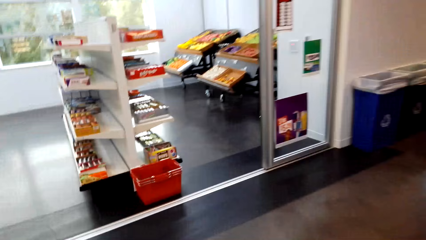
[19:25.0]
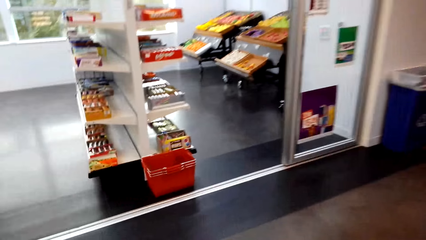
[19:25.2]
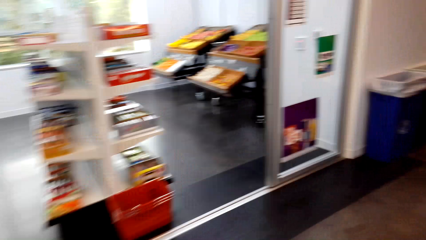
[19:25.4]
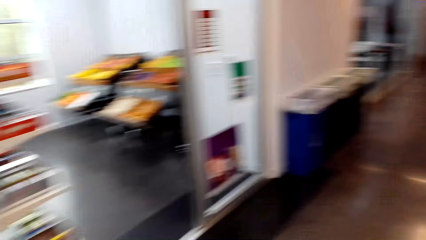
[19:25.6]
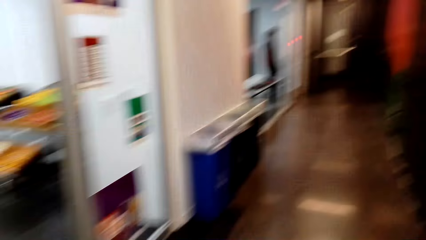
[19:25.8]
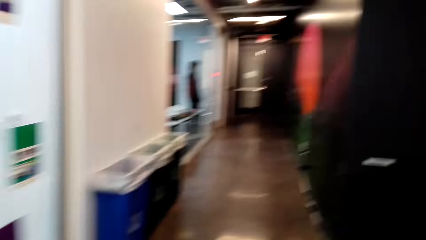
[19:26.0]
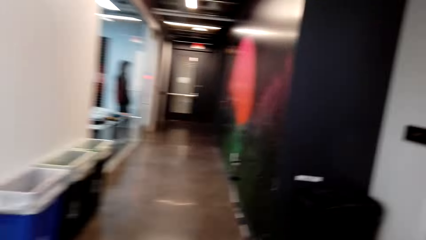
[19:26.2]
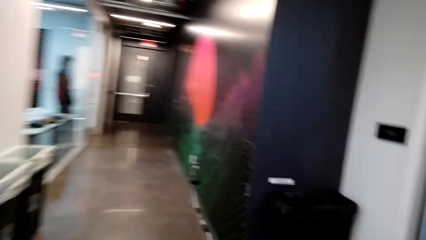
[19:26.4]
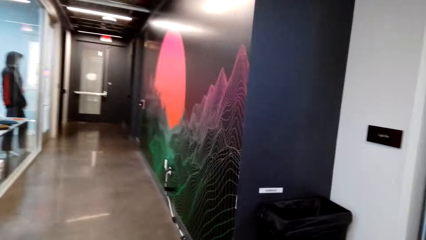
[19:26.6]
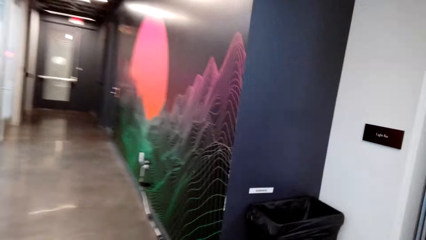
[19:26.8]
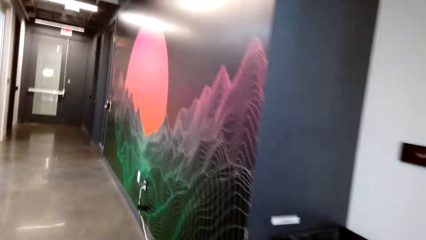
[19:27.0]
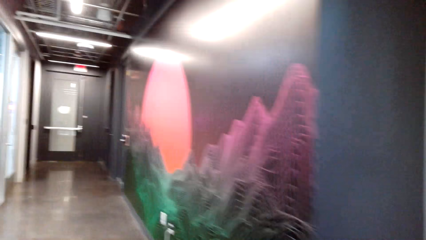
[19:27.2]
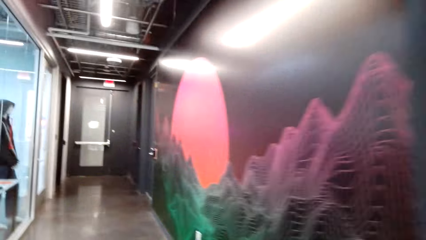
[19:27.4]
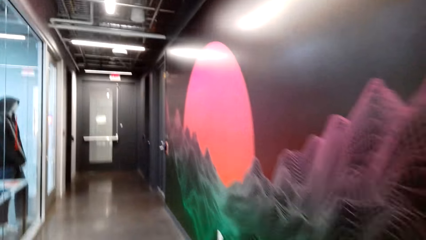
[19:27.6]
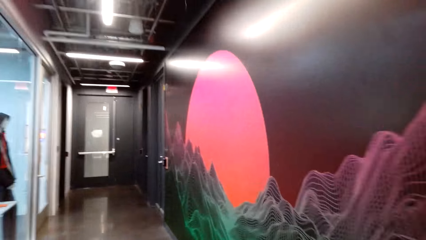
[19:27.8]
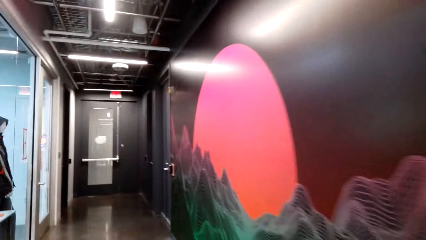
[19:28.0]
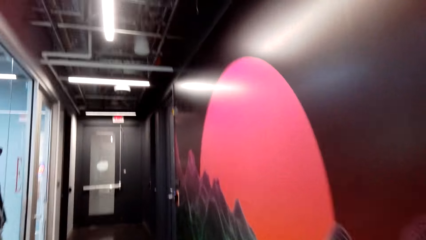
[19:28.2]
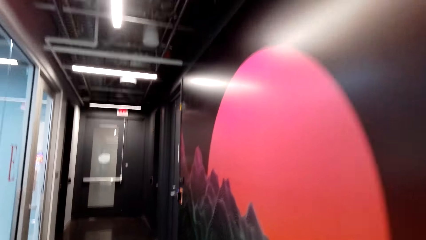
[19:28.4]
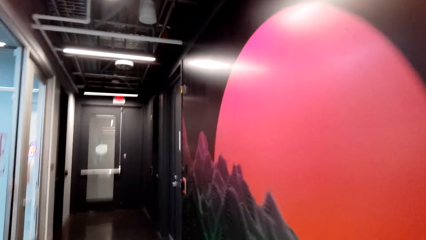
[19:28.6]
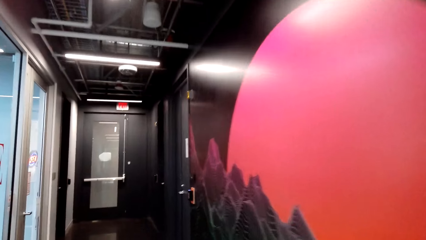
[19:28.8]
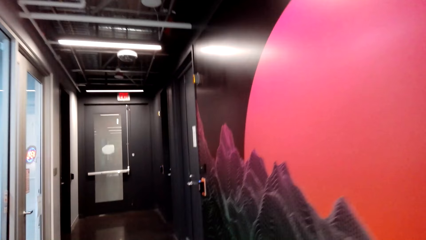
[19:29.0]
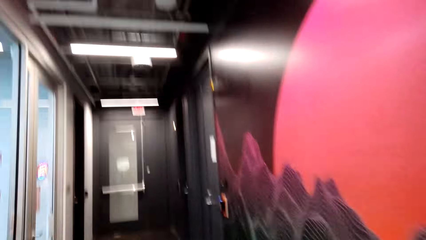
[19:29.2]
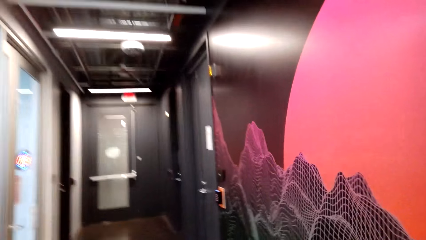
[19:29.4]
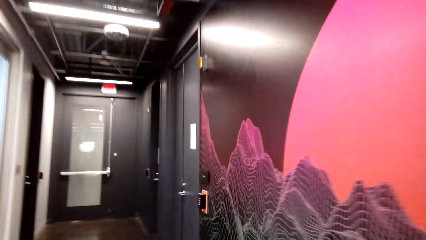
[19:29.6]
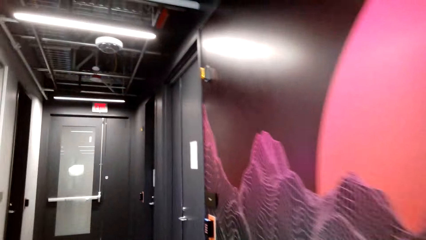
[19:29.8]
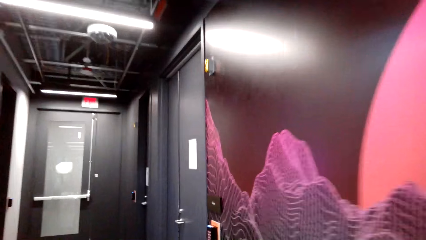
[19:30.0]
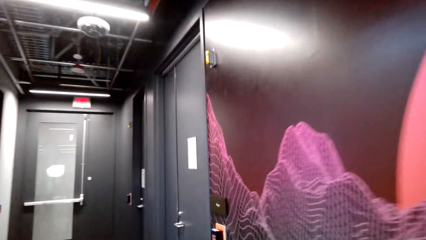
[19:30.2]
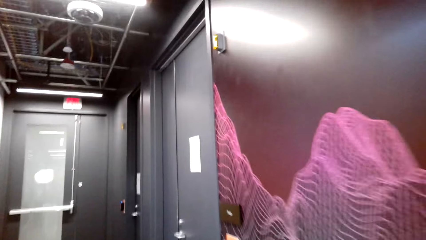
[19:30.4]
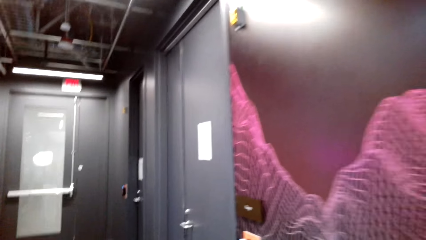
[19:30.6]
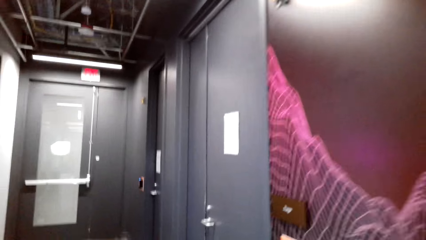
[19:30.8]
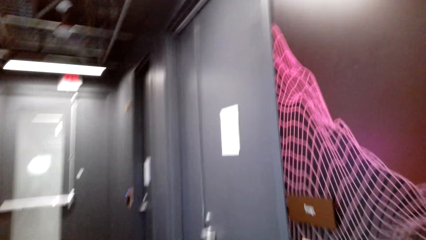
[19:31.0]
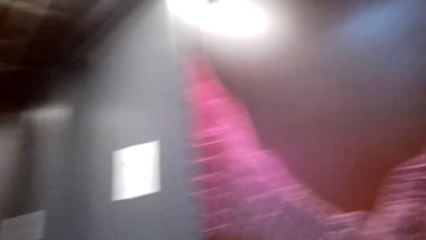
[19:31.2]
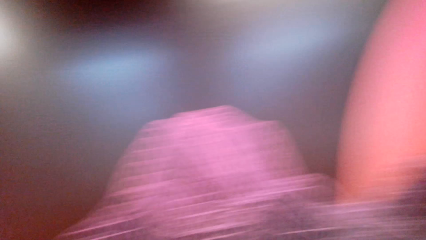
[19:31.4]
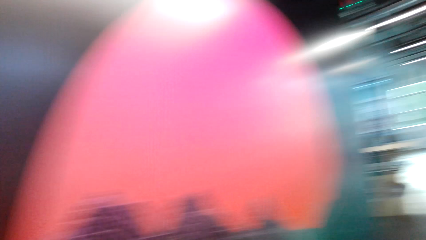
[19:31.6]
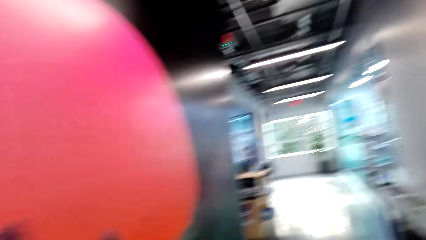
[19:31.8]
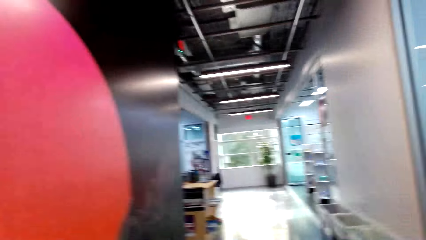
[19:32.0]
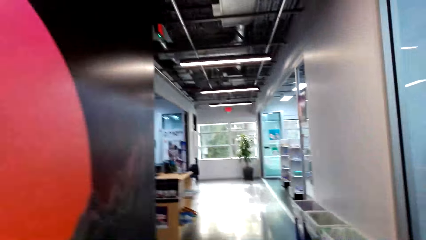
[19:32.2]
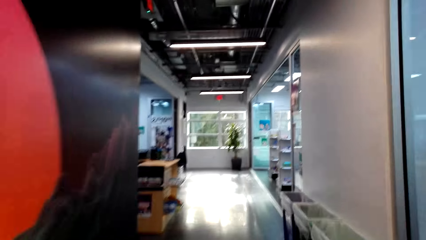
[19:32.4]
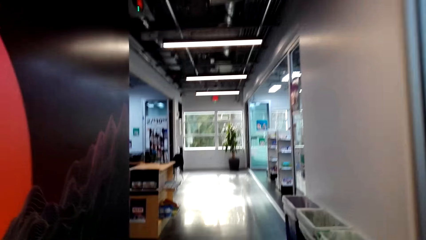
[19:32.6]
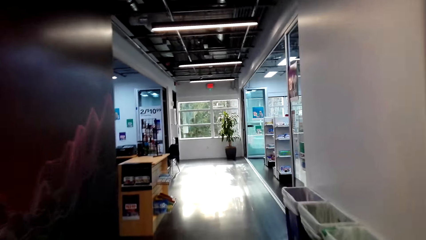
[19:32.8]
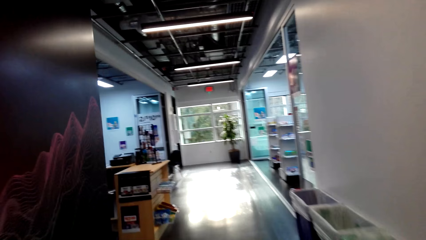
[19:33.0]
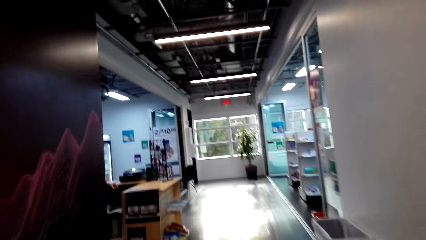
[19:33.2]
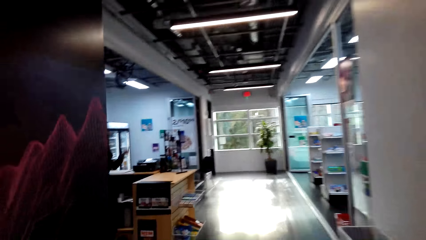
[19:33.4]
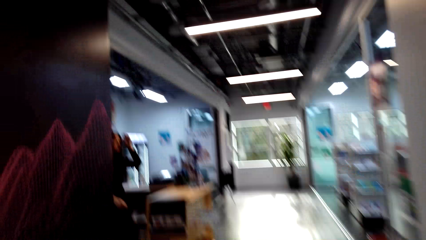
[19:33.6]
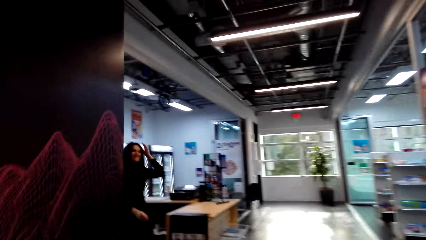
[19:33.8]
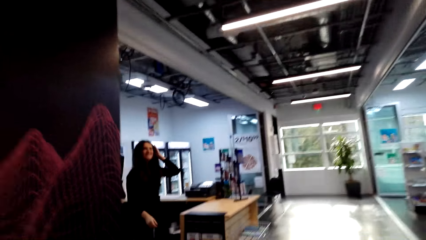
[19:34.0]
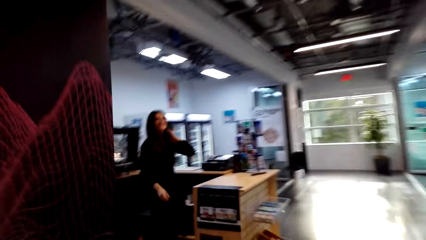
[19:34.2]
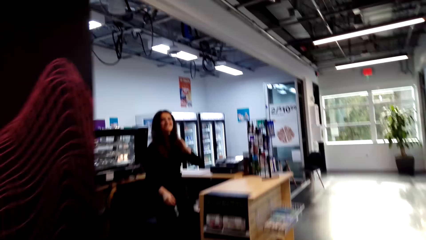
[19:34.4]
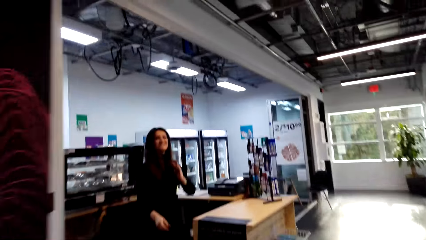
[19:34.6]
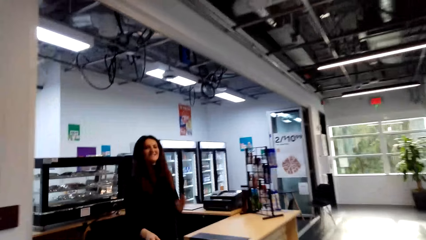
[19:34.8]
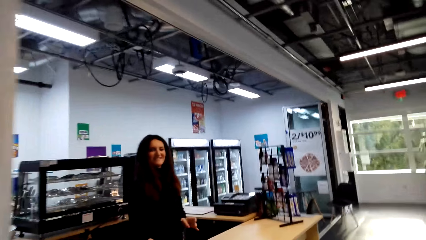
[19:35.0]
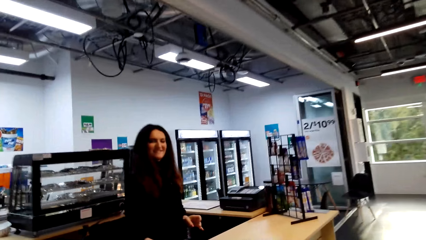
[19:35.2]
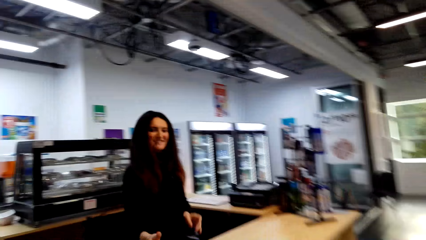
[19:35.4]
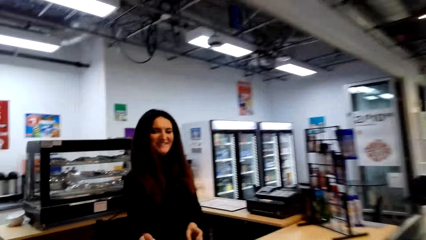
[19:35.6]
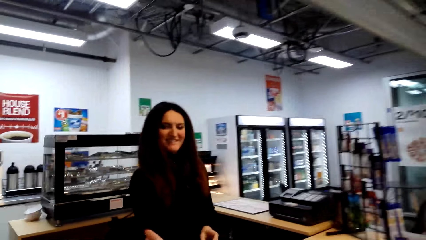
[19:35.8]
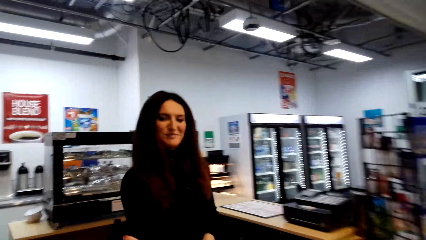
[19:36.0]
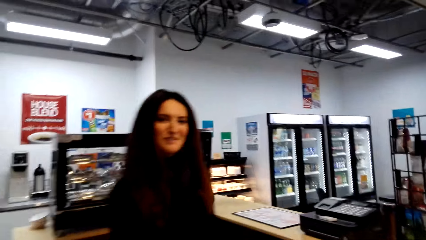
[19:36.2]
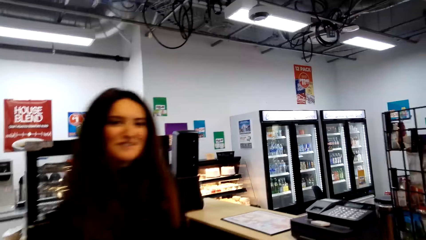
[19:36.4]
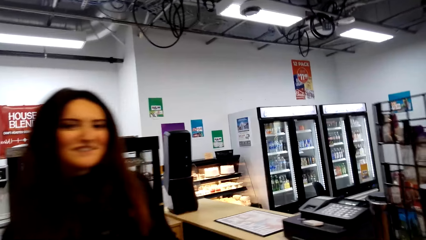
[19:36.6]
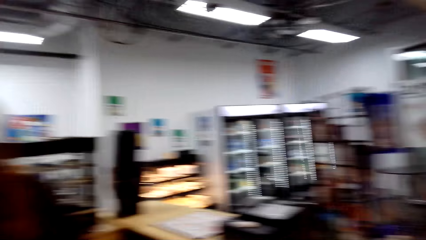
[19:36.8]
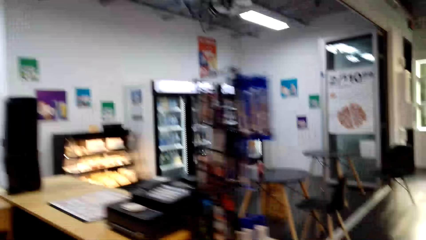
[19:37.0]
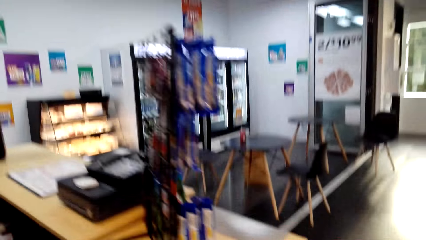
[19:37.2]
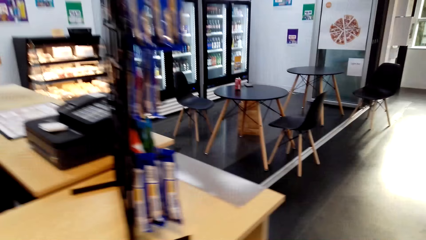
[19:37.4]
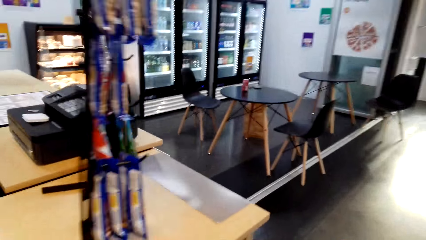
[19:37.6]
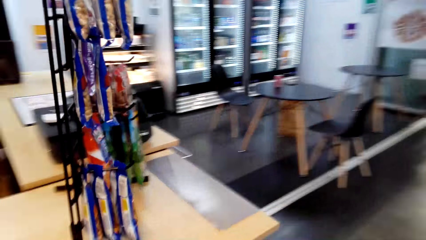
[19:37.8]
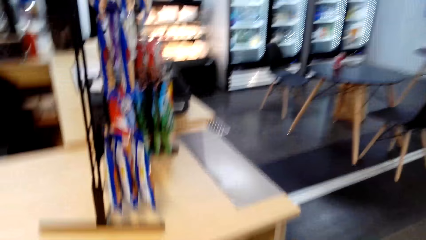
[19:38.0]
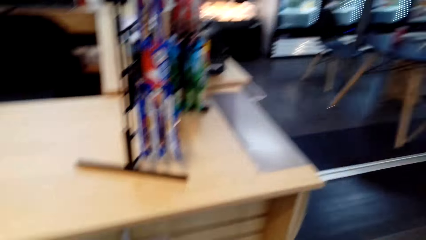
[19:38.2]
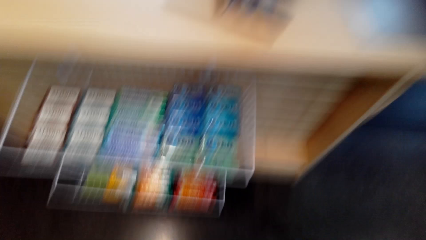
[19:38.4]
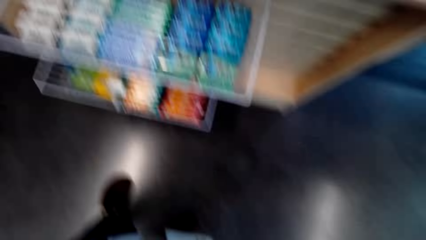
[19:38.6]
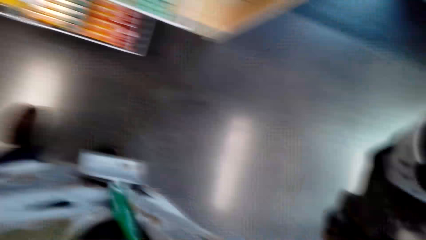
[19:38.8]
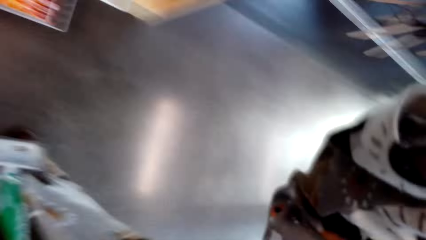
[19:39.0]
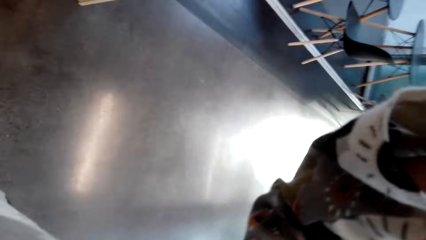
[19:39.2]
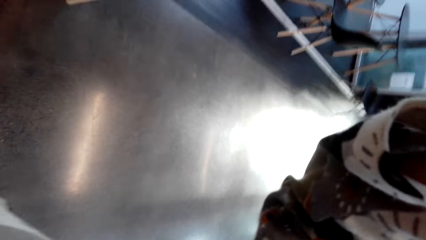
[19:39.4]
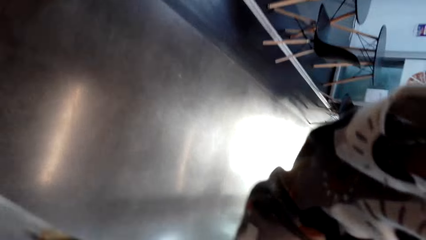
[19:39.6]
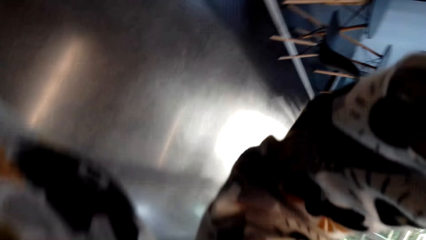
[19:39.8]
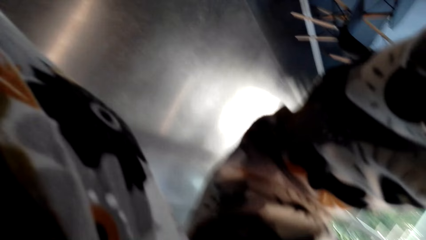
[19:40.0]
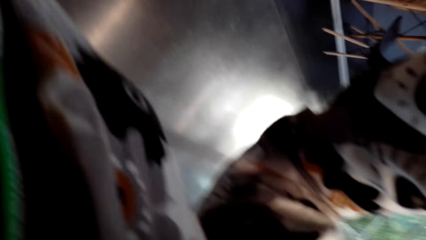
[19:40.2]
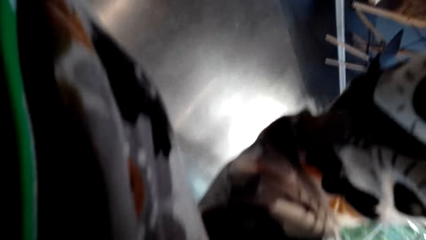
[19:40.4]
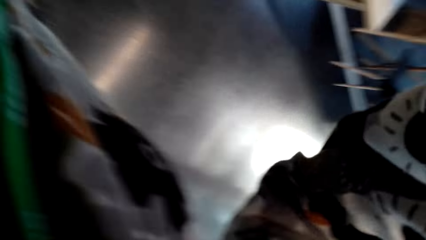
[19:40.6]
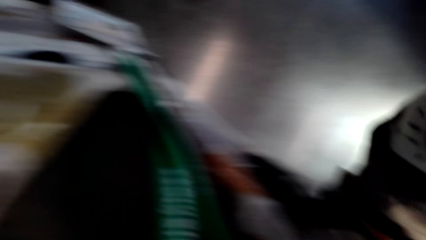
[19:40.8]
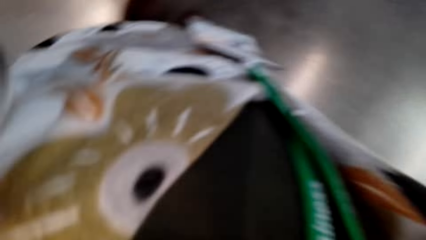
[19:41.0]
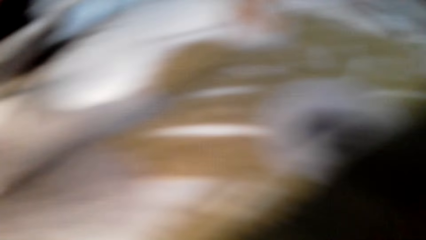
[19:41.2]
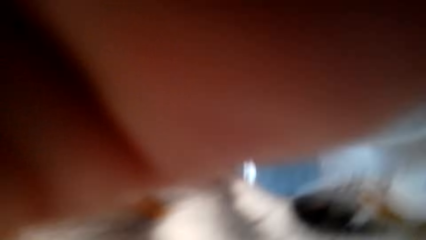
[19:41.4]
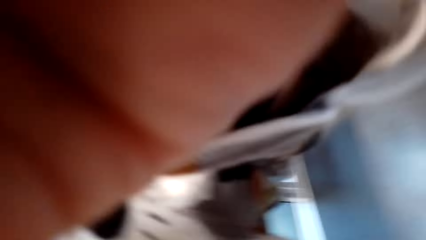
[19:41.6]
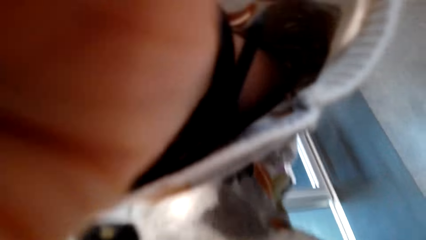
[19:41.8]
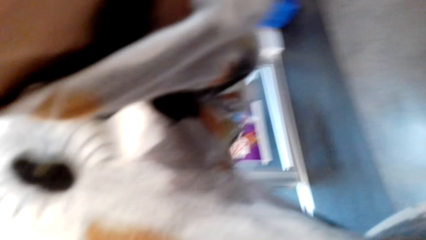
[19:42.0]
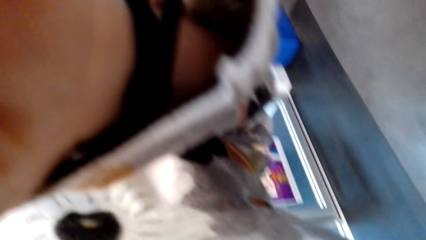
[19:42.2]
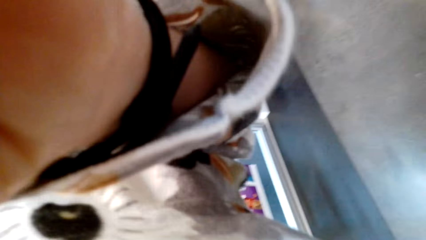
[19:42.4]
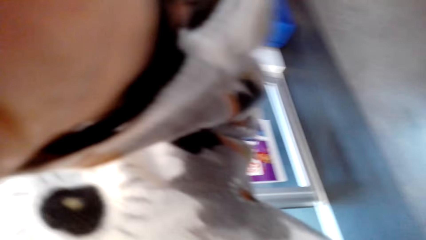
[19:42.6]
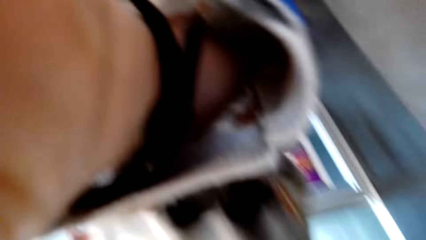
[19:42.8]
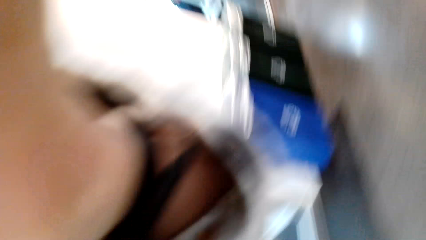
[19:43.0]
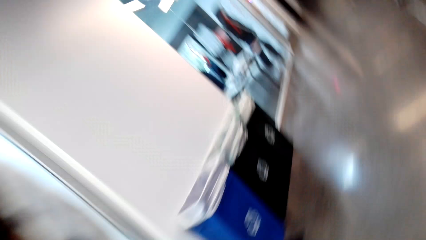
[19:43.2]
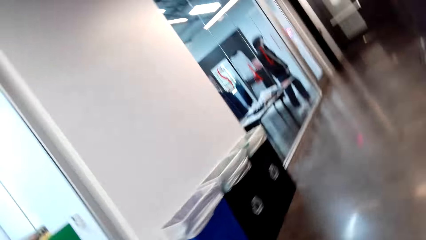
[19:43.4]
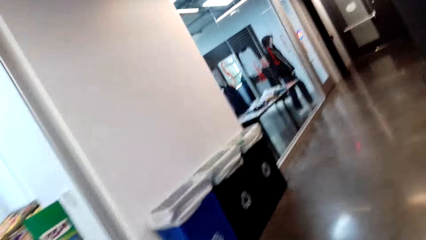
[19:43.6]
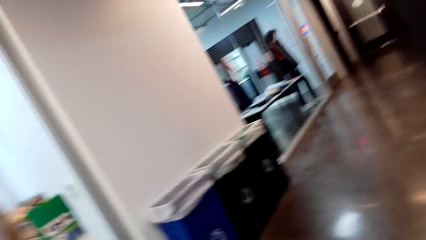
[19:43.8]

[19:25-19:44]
The camera wearer stares in the grocery. They walk along the corridor. They walk back. They dialogue with the cashier. They adjust their glasses. They look around.
